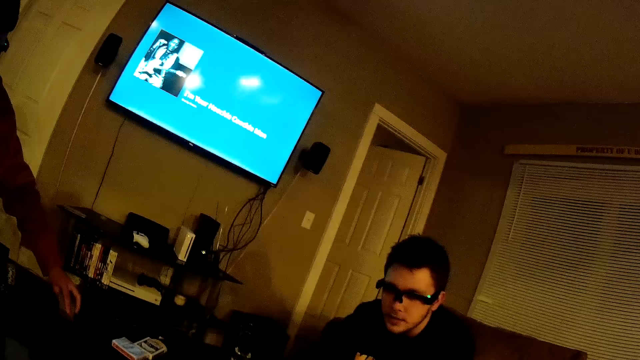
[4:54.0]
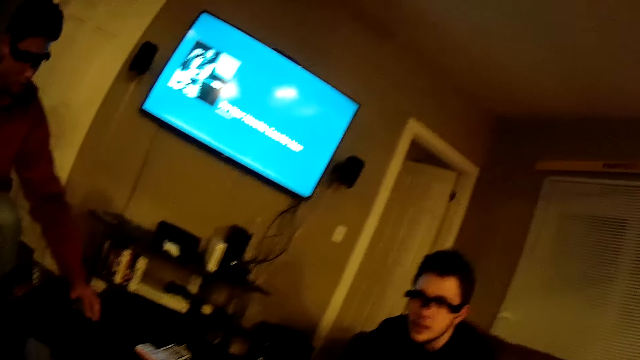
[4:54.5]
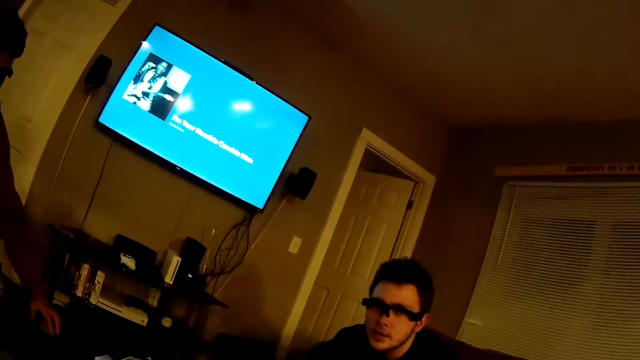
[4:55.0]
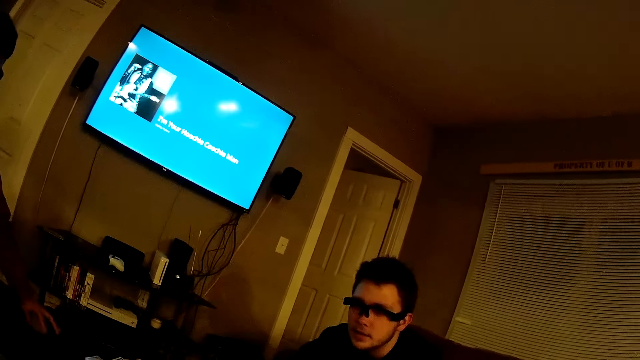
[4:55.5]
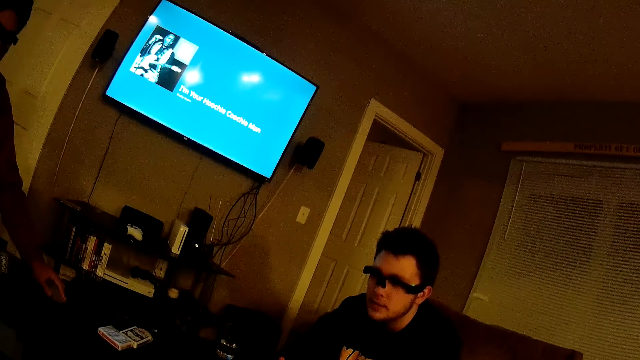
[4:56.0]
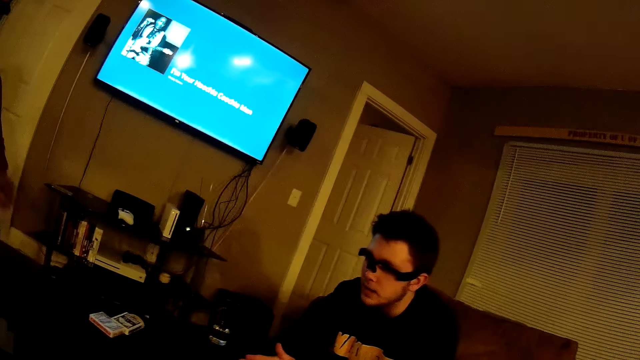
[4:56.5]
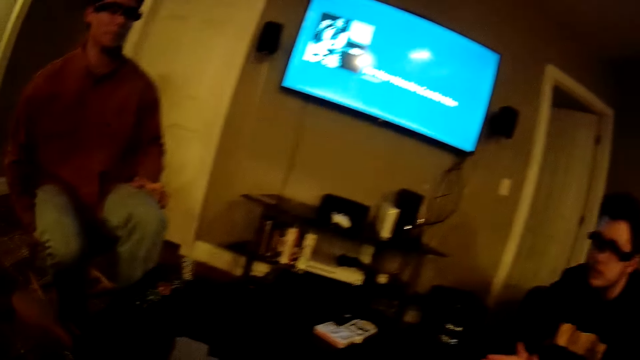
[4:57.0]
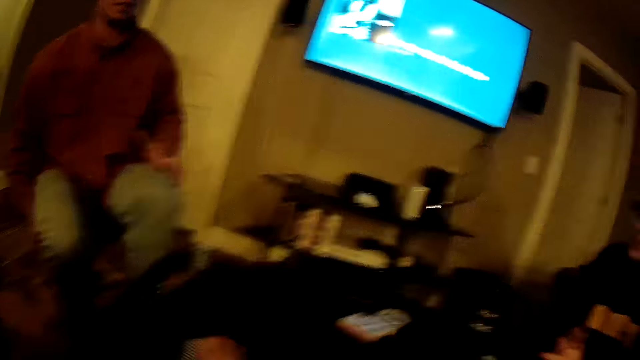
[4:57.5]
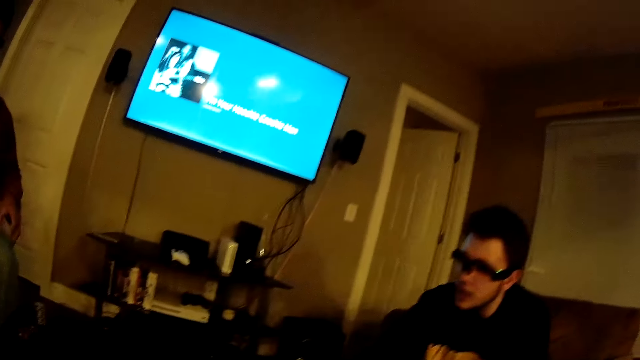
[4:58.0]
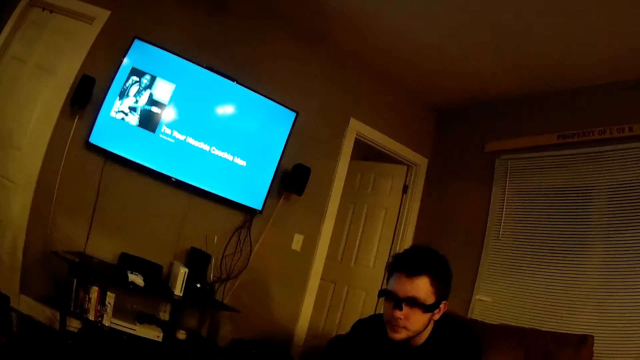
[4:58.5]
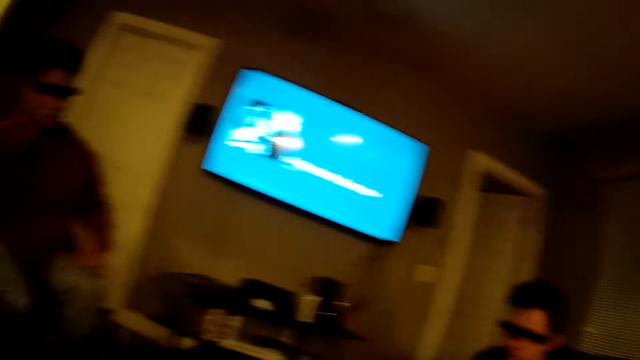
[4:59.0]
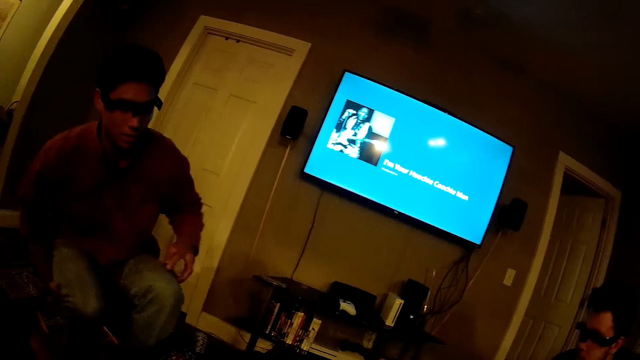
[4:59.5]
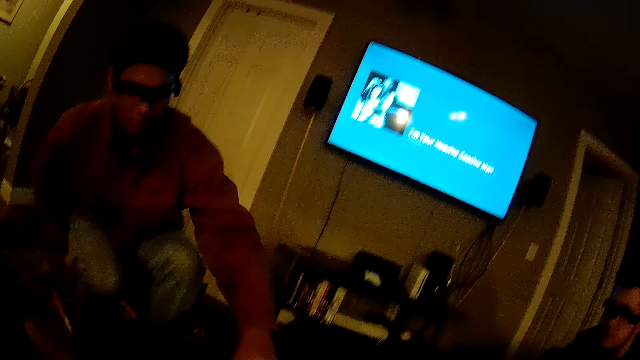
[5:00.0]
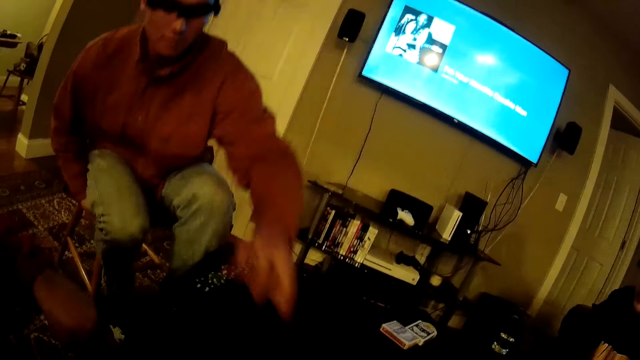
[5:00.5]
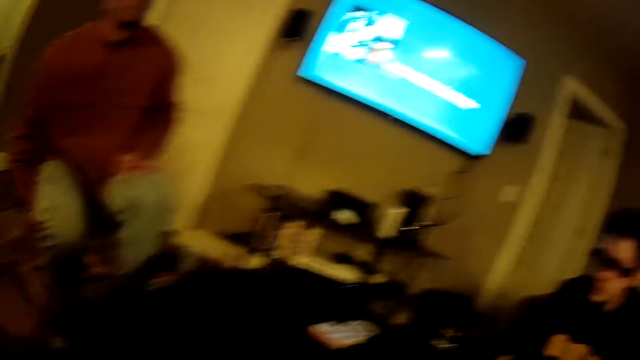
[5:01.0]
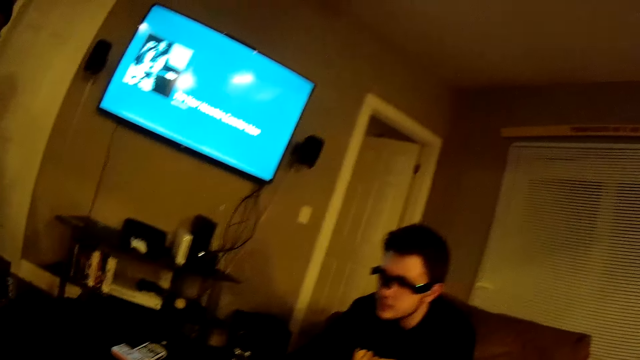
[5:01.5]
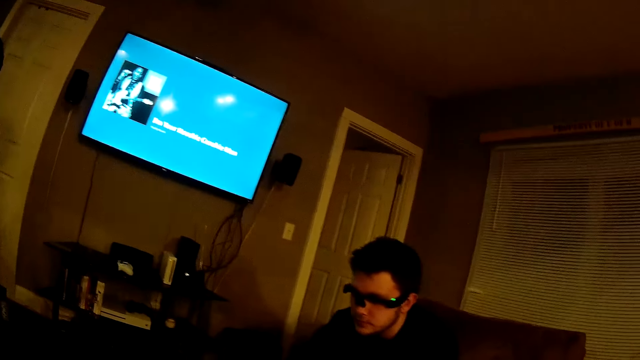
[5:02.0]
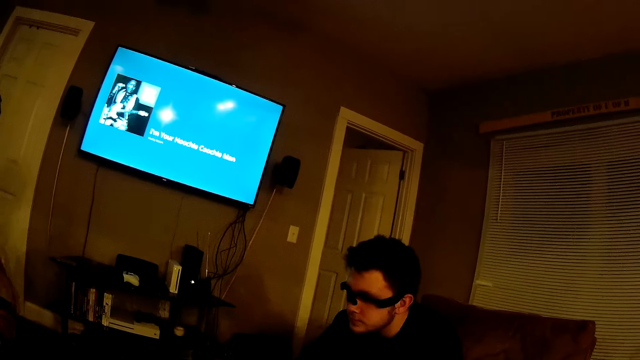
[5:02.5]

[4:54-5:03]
A man lifts a deck of cards from the table using his left hand, places the deck of cards on his left lap, and places the deck of cards on the table with his left hand.

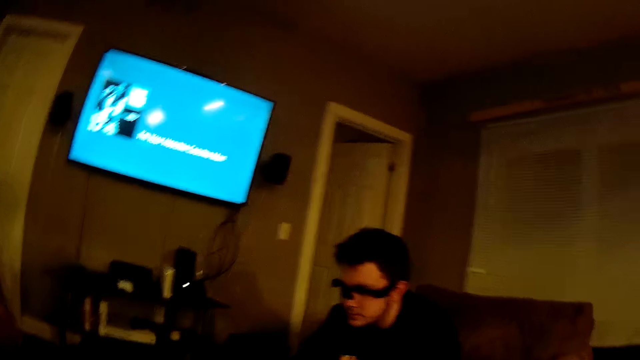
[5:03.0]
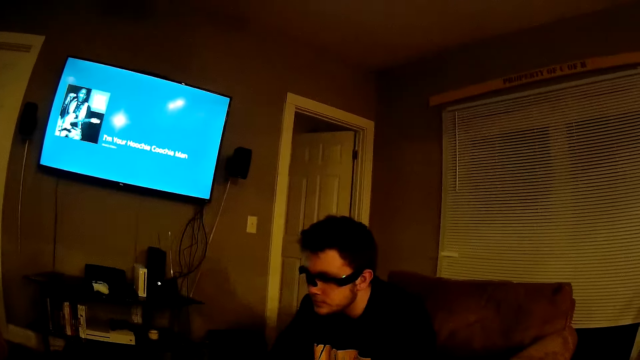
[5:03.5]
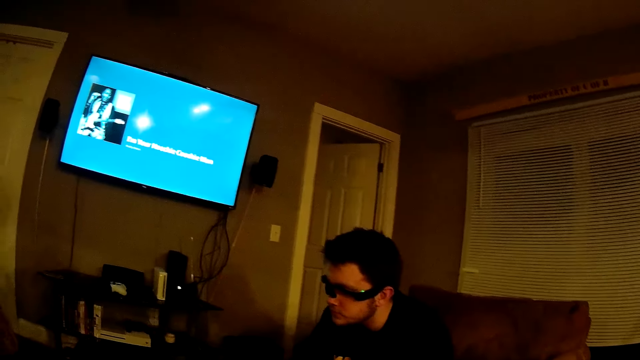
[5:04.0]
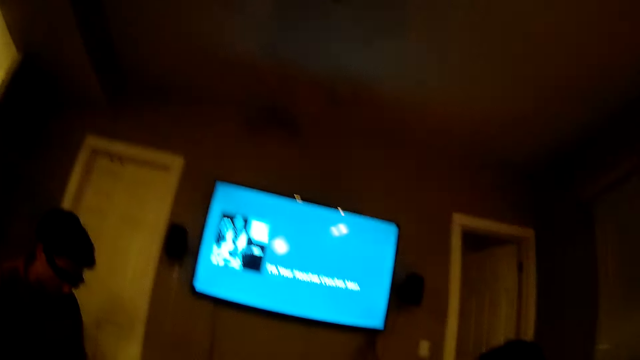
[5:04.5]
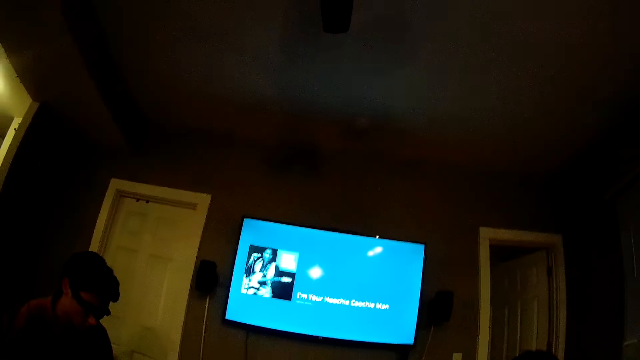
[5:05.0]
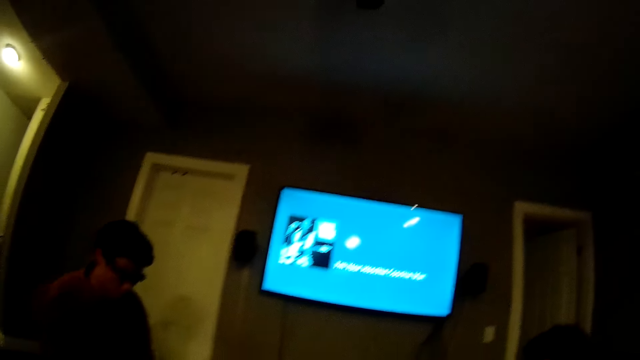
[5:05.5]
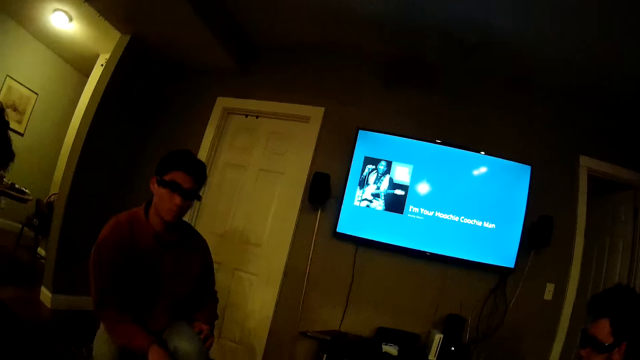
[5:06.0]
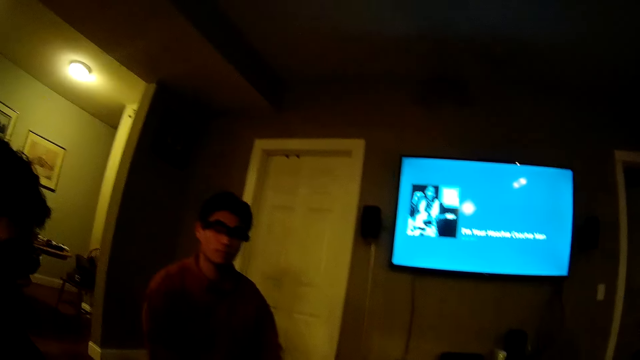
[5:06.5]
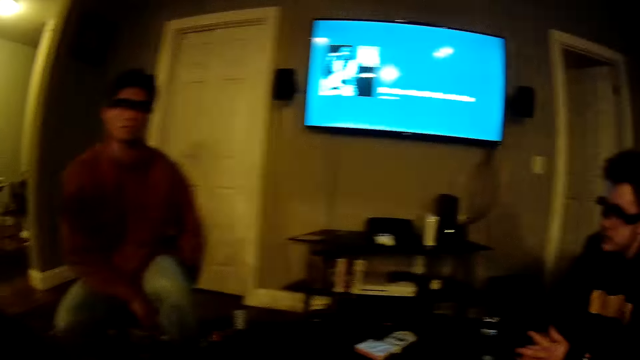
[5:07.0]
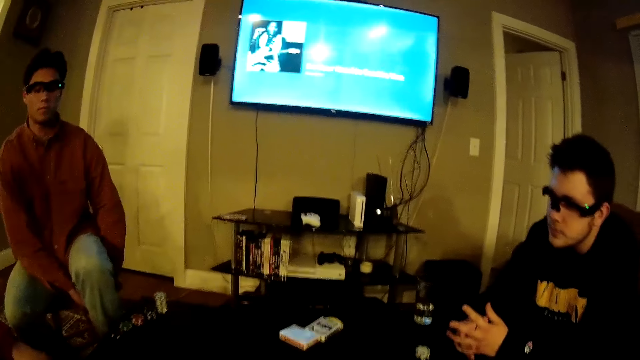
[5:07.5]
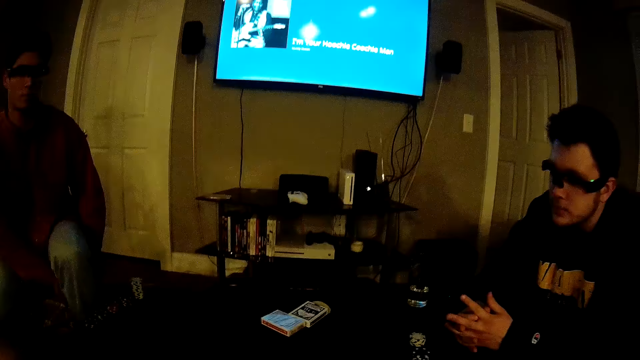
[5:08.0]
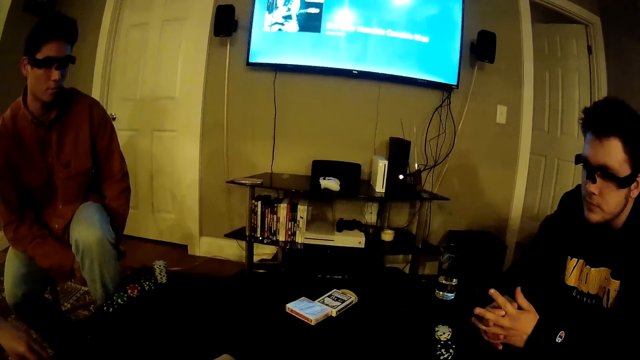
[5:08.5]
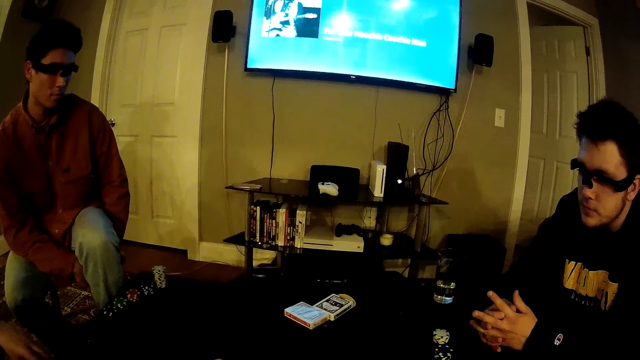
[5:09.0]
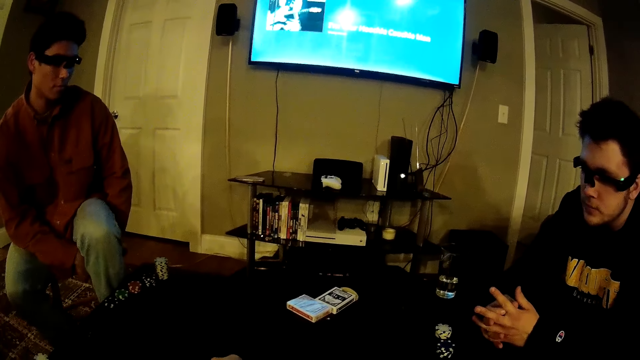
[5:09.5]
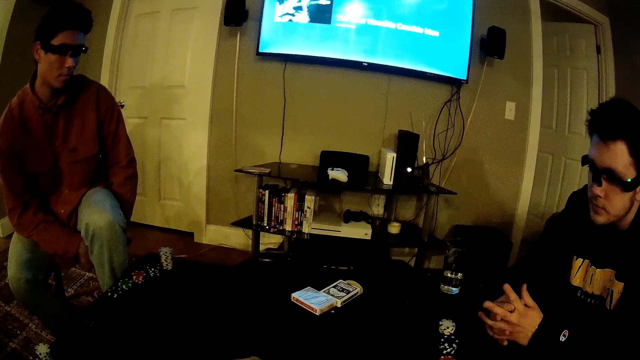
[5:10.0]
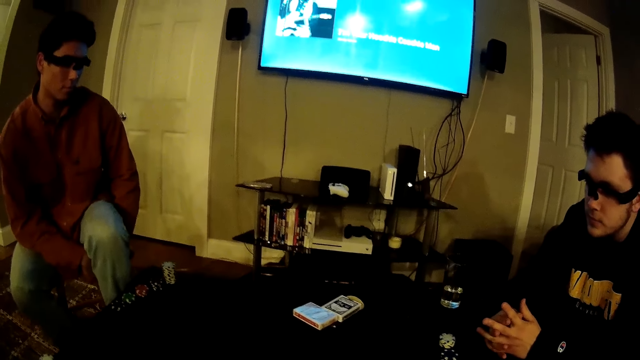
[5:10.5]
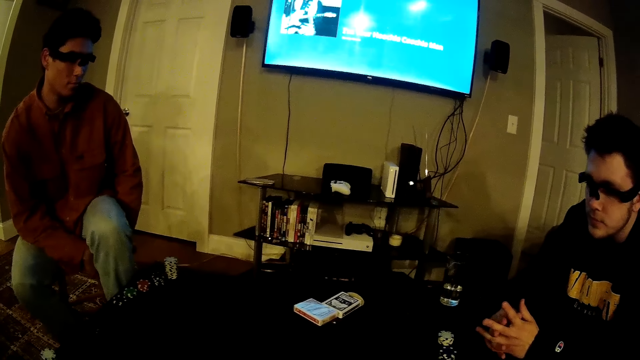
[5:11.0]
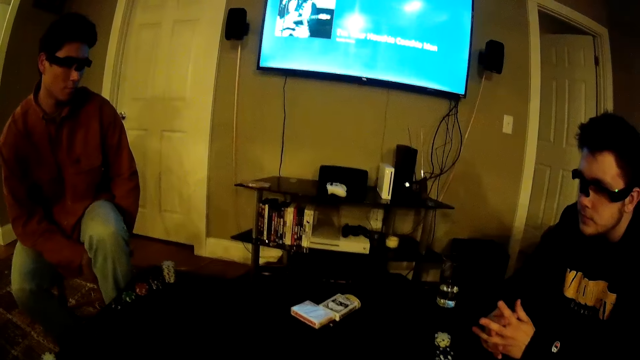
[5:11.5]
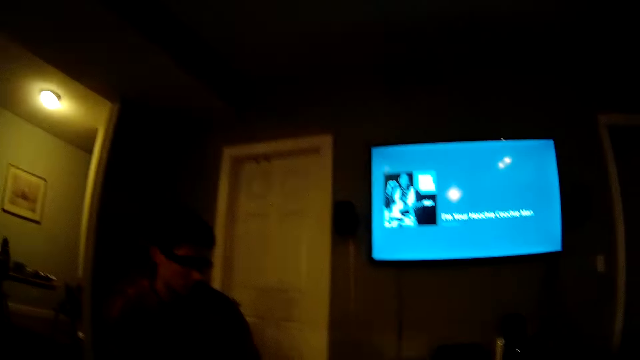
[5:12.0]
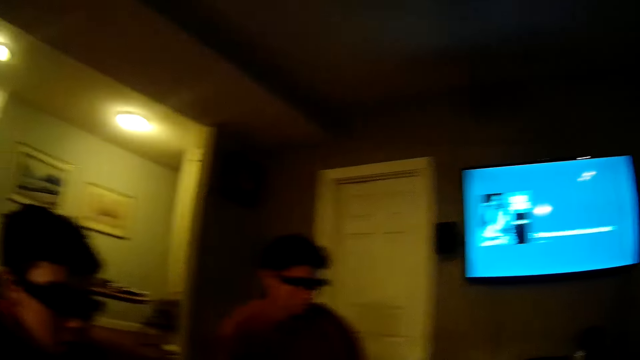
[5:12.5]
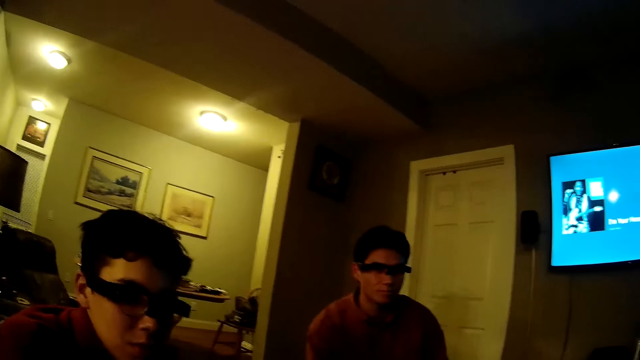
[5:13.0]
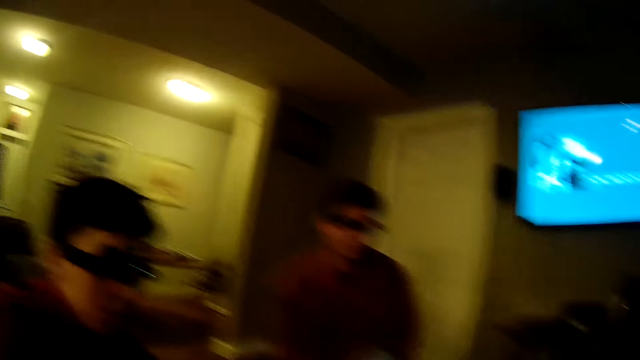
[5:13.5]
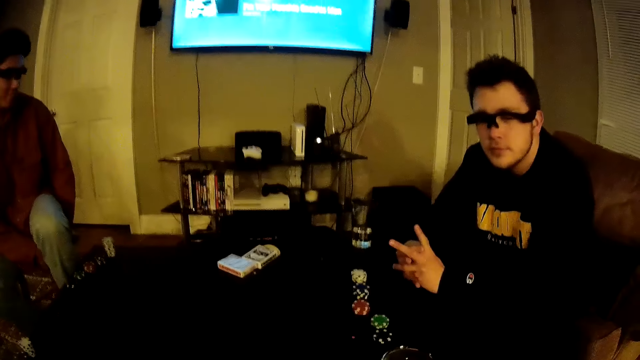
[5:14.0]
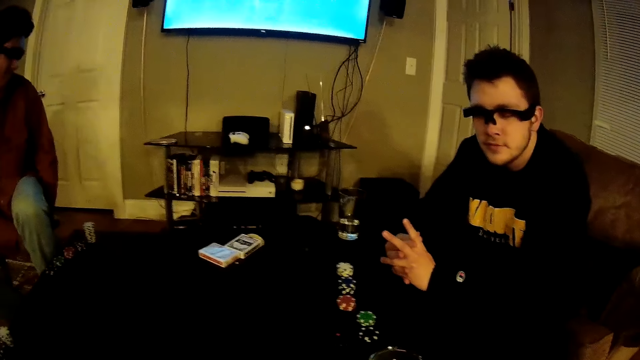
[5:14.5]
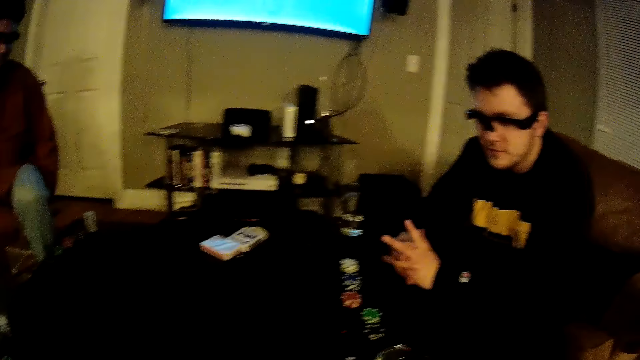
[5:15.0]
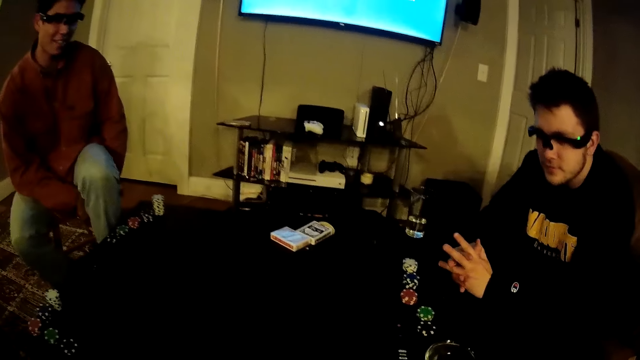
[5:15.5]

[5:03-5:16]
The camera wearer looks around the room. A man folds hands. The camera wearer looks around the room.
